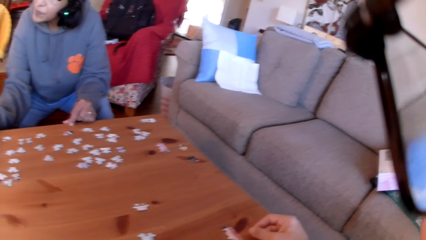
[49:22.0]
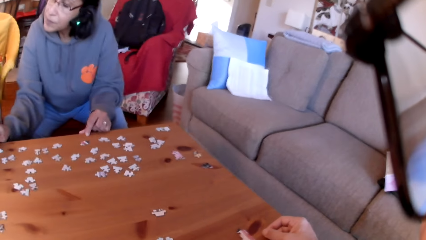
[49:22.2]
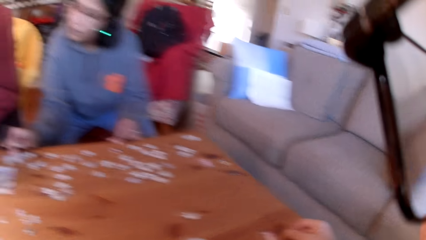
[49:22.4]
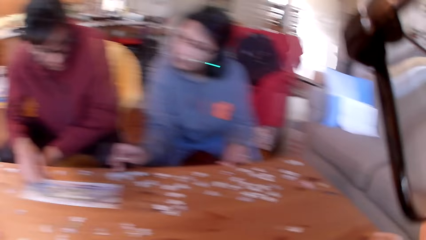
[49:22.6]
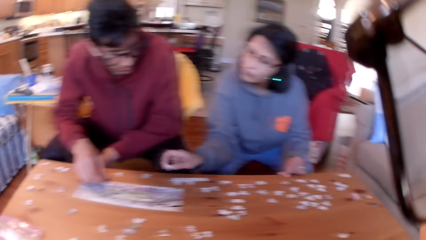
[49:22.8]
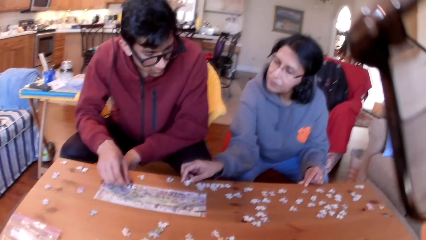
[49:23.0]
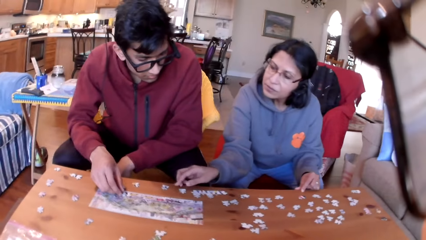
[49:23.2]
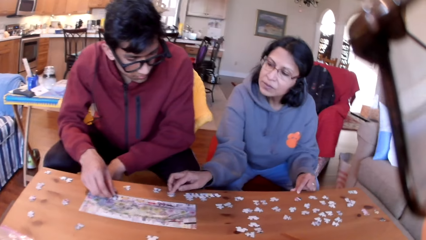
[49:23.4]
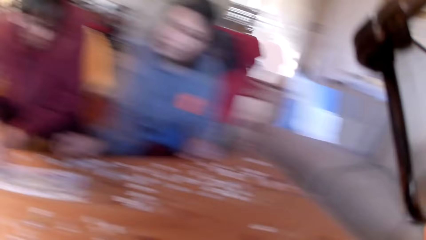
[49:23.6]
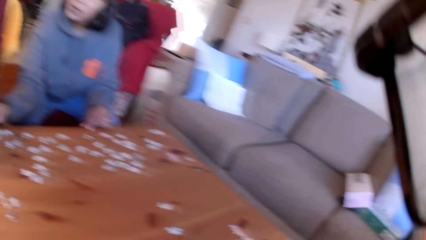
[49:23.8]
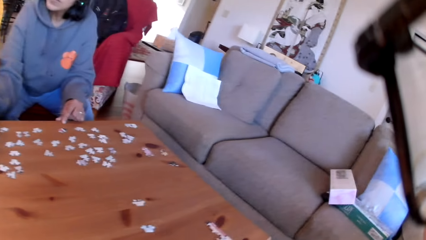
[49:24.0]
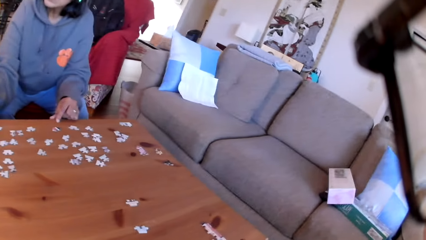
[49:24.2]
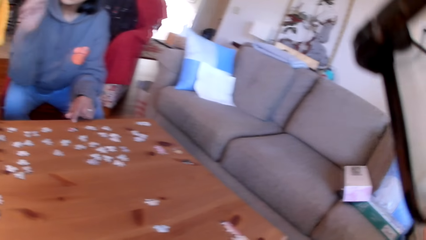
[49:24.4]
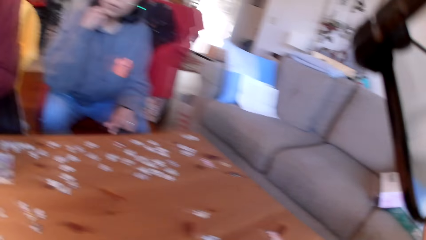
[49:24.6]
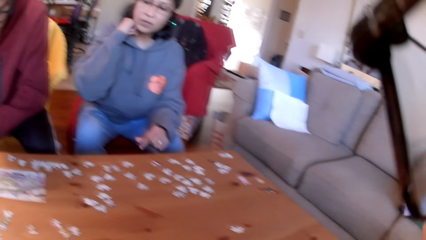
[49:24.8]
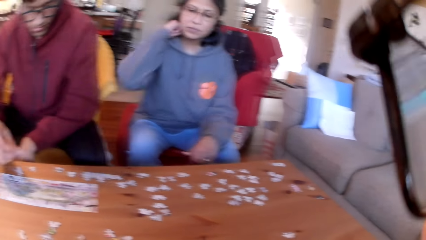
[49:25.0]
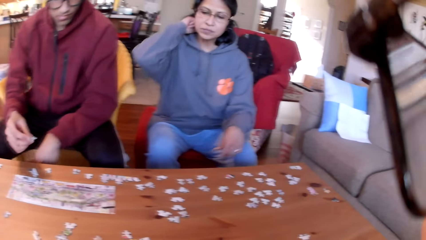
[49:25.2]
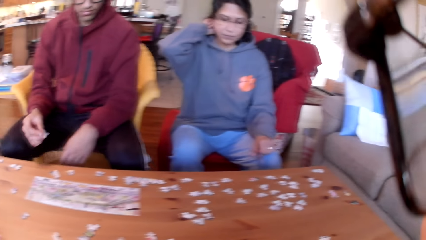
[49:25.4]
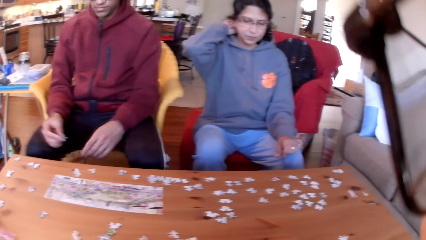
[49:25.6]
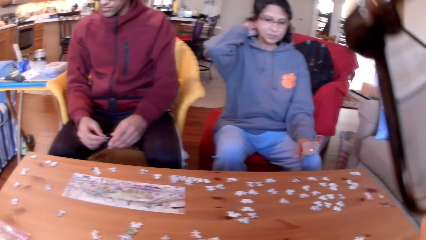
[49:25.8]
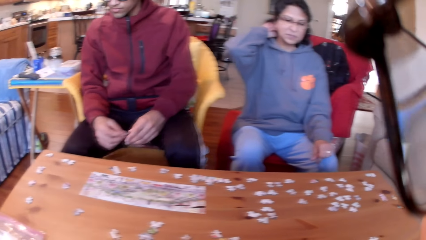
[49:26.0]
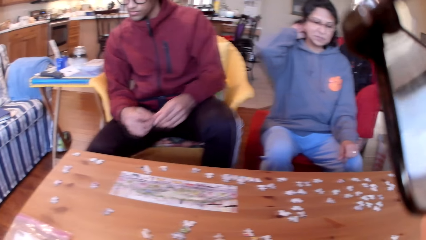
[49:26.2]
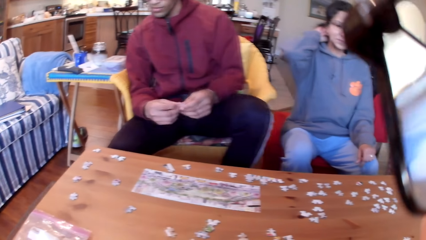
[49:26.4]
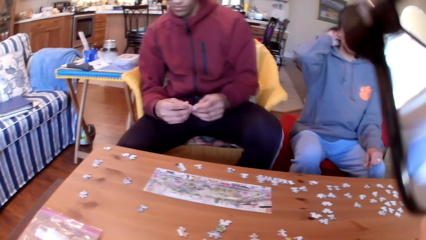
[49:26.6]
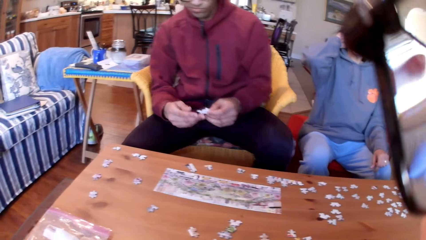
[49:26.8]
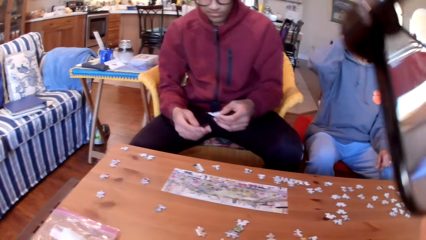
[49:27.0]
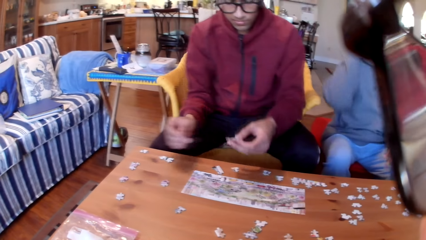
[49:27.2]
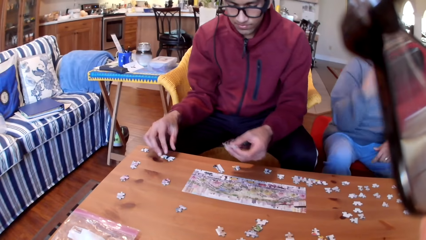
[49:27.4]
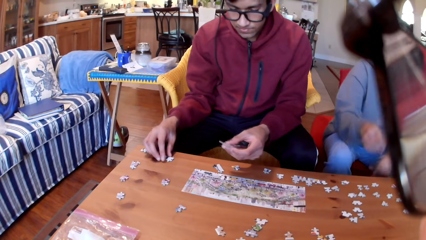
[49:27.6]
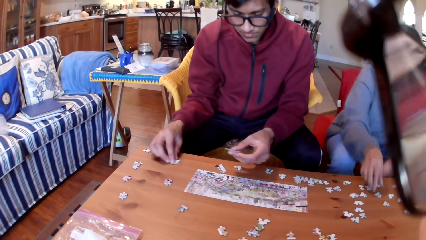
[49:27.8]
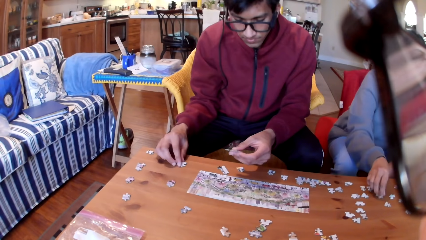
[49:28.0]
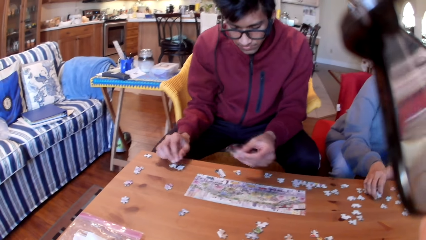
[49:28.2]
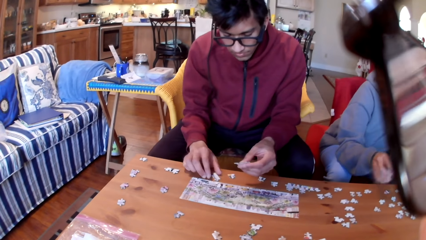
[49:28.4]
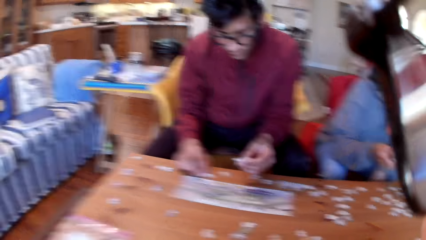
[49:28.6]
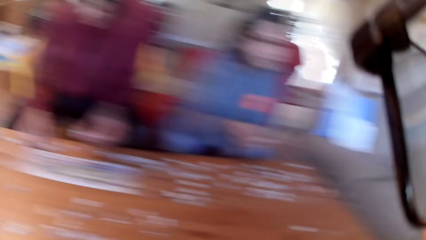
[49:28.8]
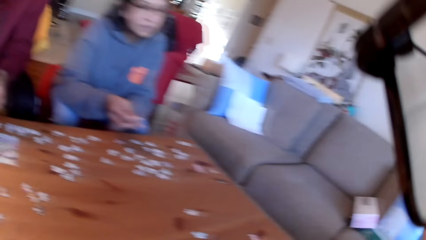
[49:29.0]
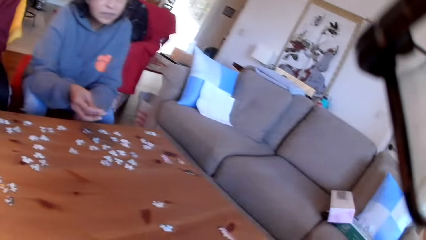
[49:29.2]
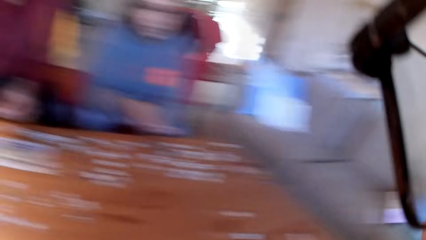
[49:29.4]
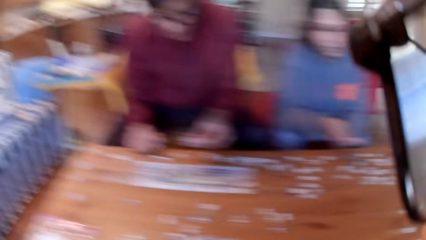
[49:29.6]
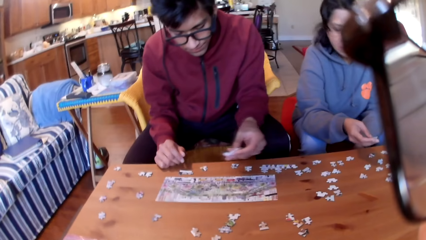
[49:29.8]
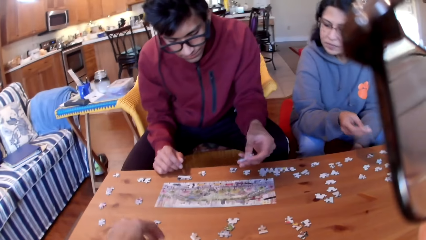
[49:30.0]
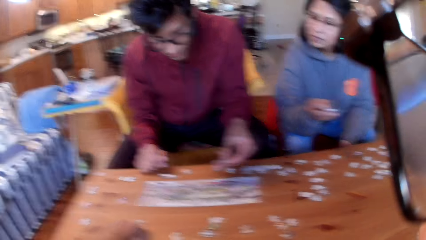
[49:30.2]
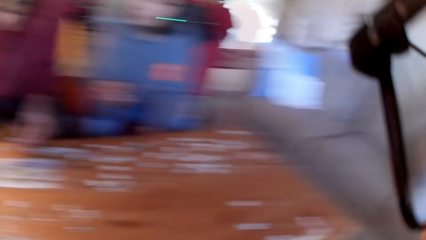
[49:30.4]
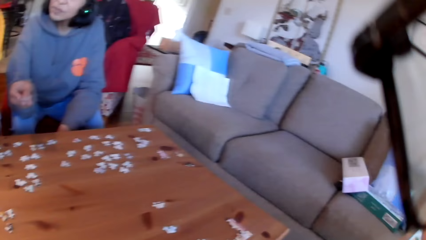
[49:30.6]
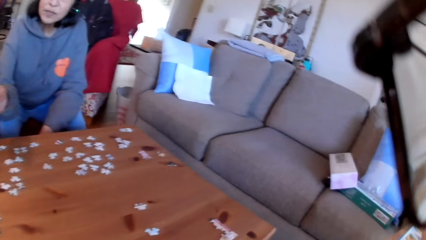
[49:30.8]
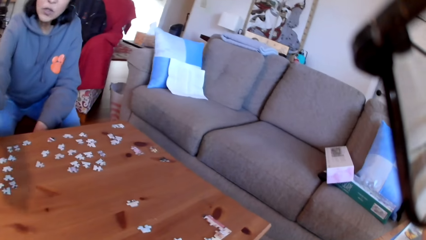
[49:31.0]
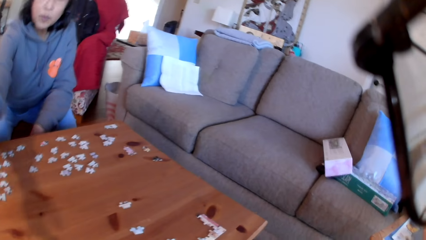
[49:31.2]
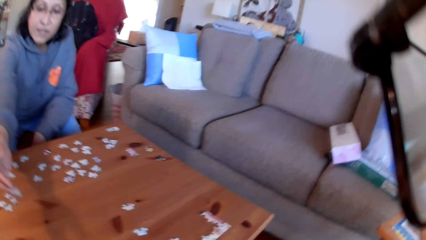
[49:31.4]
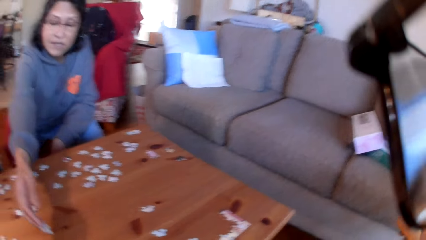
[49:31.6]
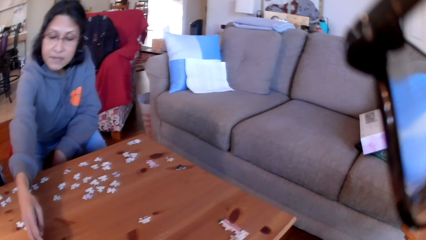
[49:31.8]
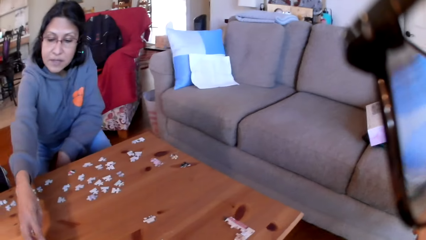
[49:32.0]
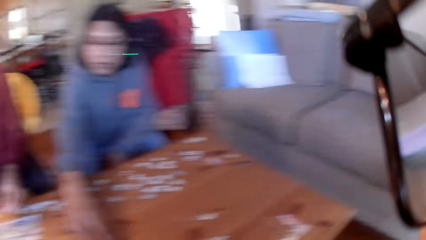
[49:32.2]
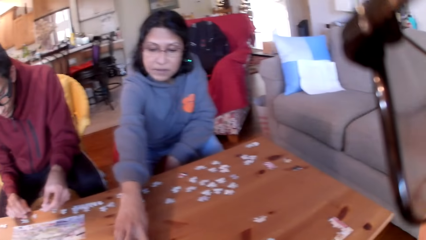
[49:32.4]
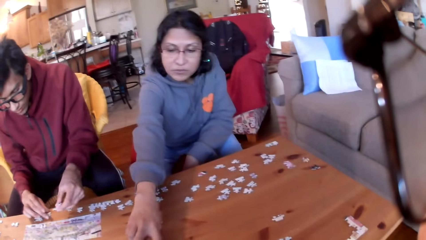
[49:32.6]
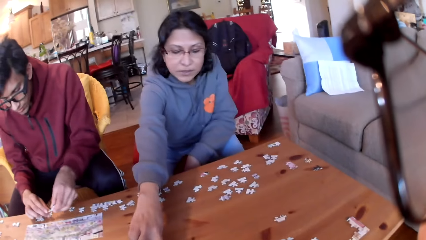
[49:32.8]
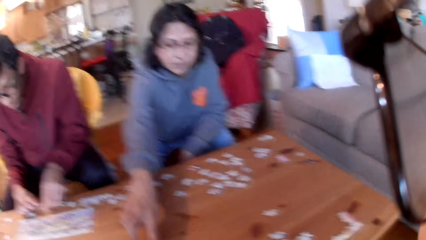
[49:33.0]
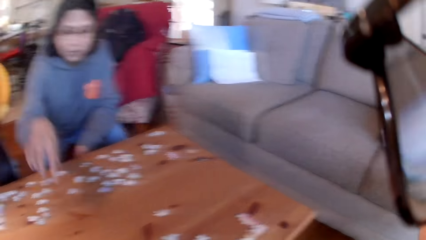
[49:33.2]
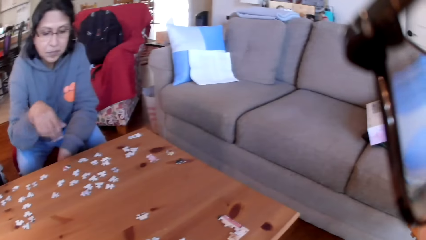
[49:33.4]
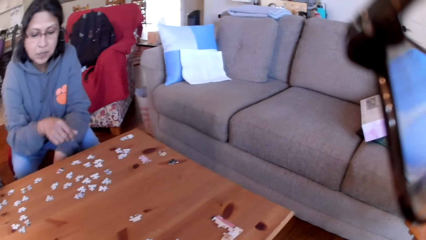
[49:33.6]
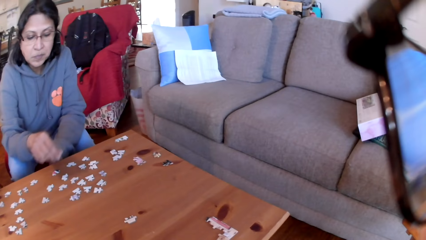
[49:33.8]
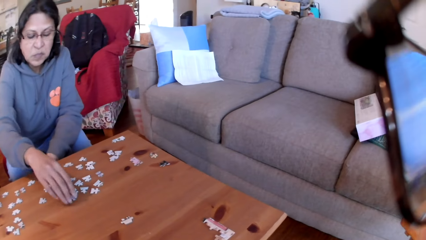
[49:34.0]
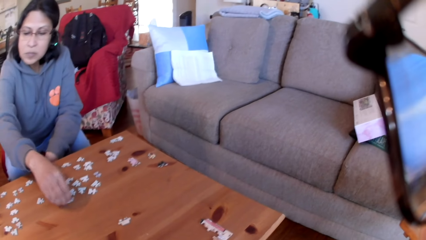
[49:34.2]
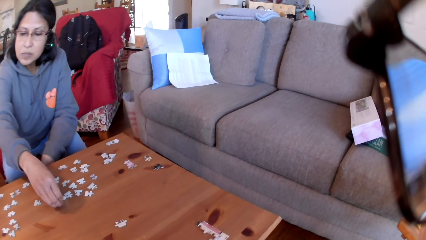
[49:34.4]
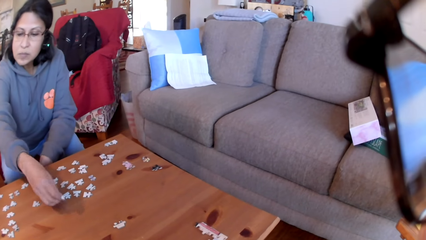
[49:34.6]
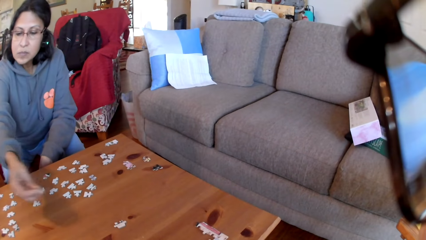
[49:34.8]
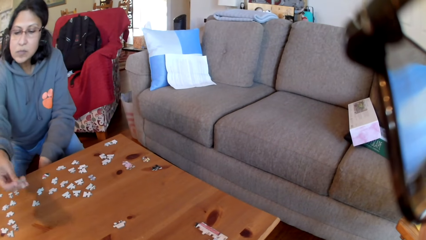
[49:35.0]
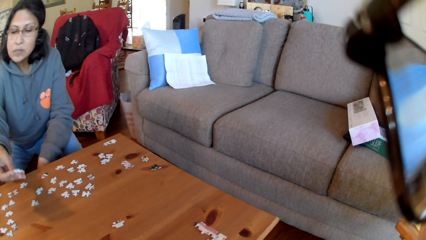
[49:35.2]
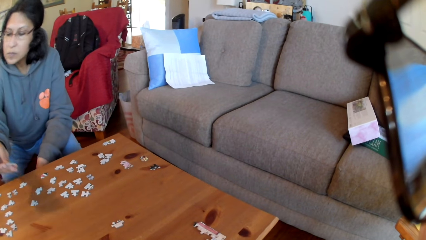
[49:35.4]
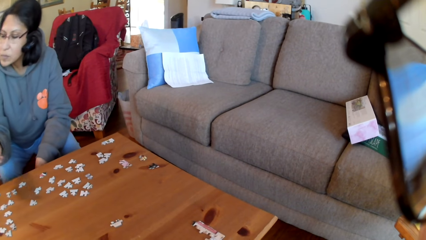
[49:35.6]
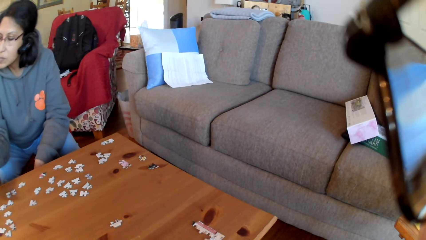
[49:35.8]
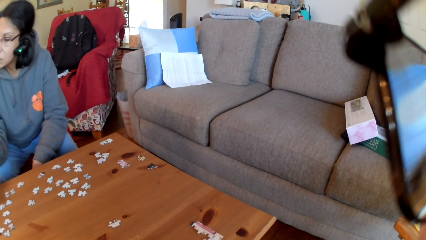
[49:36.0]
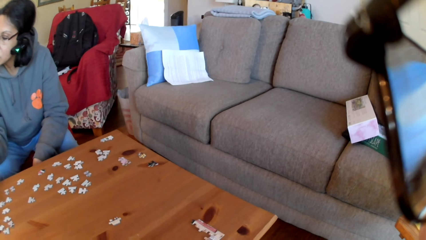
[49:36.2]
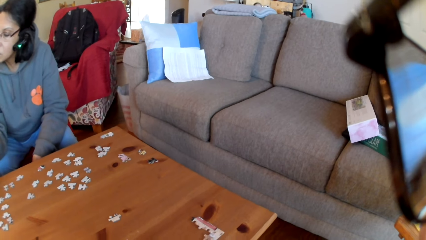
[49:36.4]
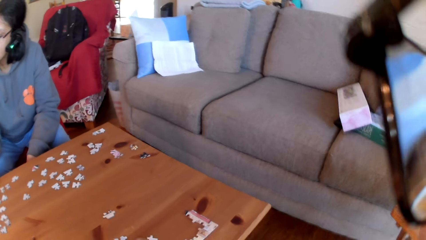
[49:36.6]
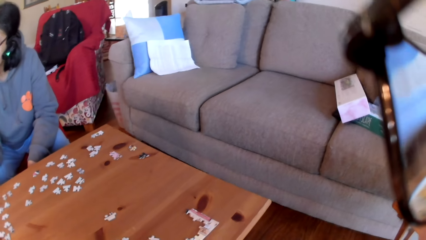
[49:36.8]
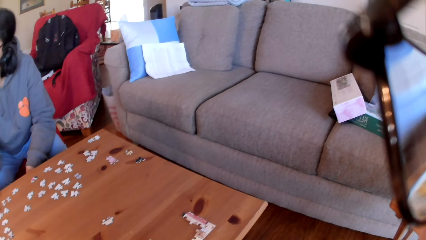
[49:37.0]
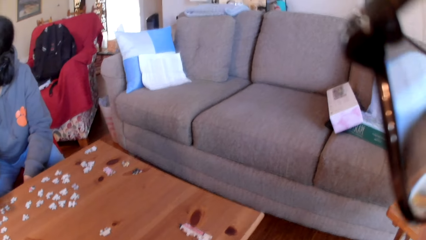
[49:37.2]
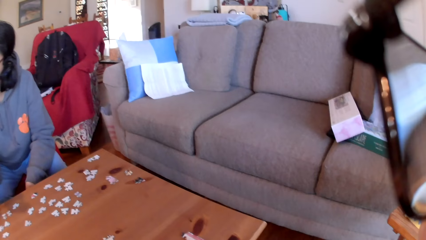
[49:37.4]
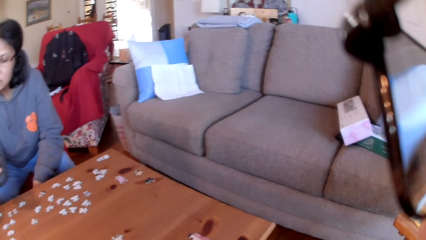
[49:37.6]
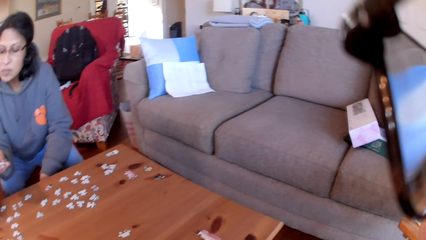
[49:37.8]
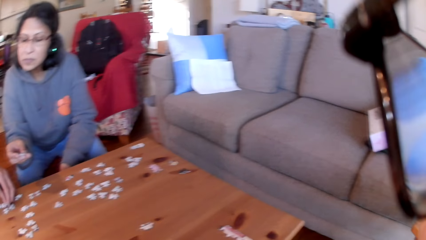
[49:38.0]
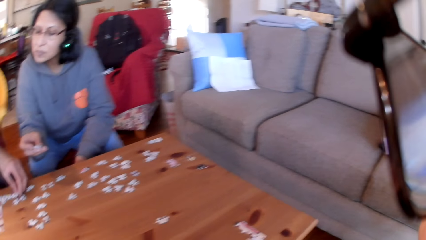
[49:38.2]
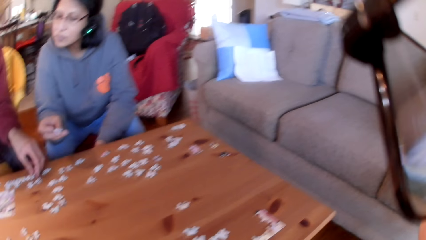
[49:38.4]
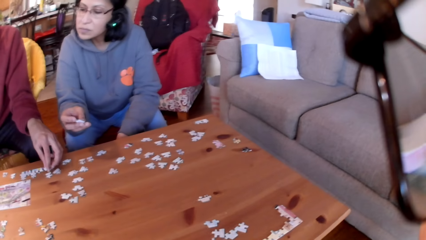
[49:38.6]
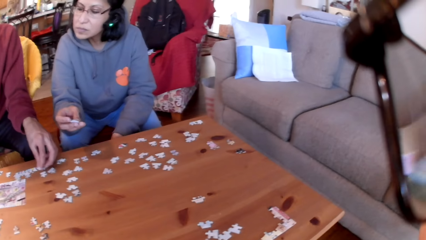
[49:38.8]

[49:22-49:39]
A woman arranges the jigsaw puzzle. The camera wearer looks at the colleagues. The woman puts a puzzle on the table. The camera wearer looks at the table. The woman touches her head. A man moves back. The man holds a puzzle in the hand. The man picks a jigsaw puzzle. The woman picks a jigsaw puzzle. The camera wearer looks at the table. They look around. The man moves a puzzle. The camera wearer takes a puzzle. The woman converses. The woman puts the jigsaw puzzle on the table. The camera wearer looks at the colleagues. The man joins the puzzles. The man arranges the jigsaw puzzle and picks a jigsaw puzzle. The woman takes a puzzle. The woman looks at the puzzle.
